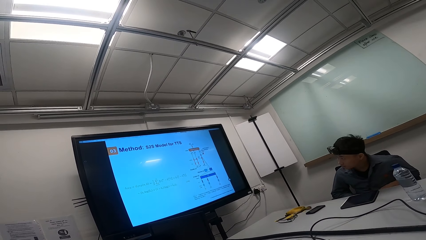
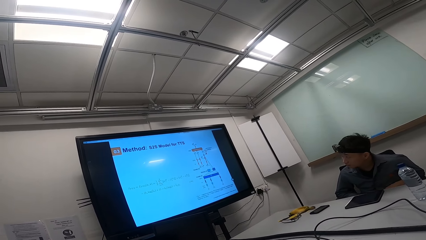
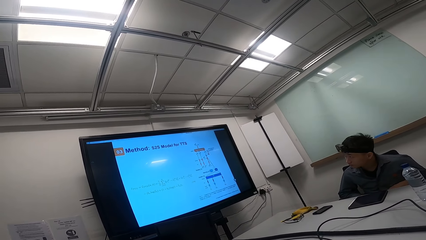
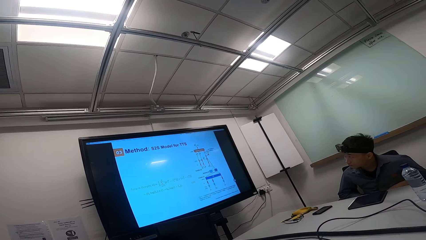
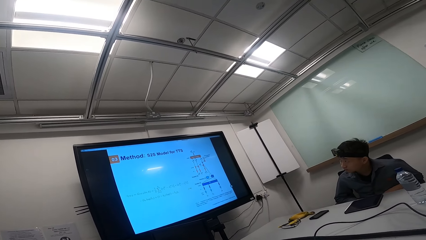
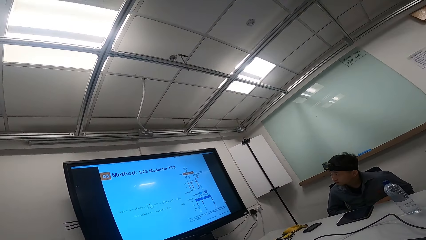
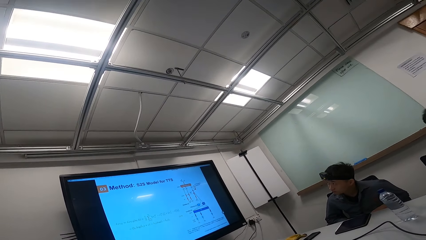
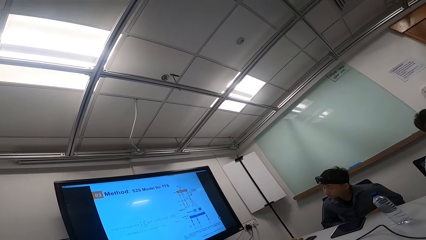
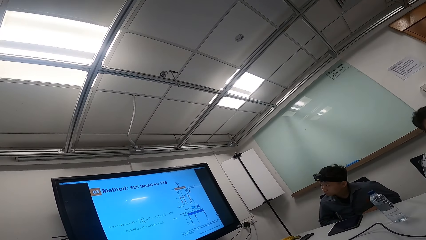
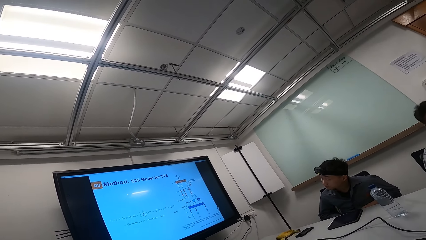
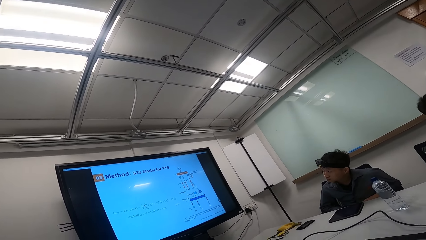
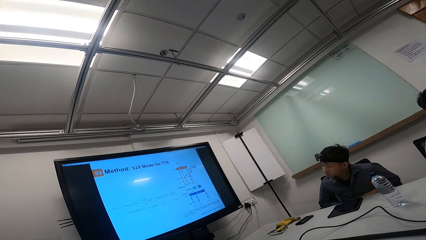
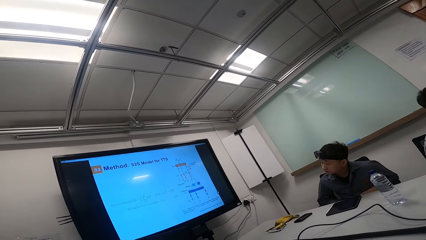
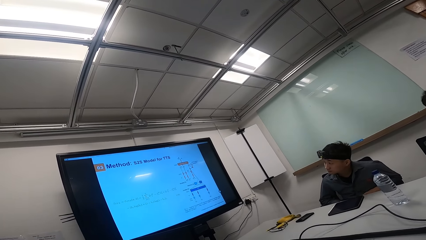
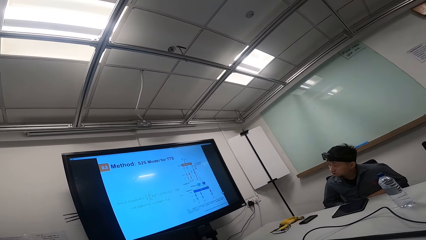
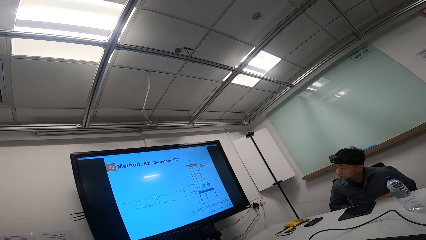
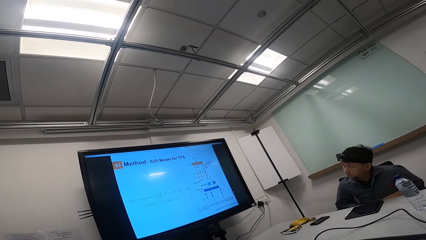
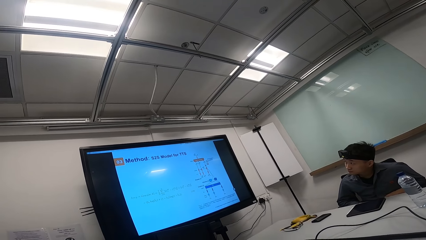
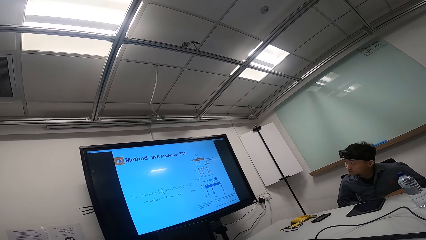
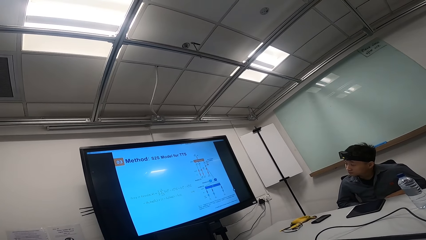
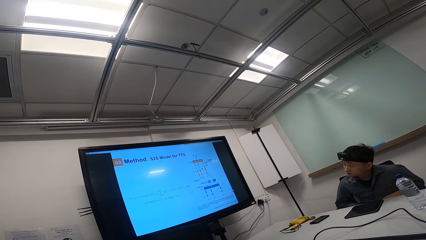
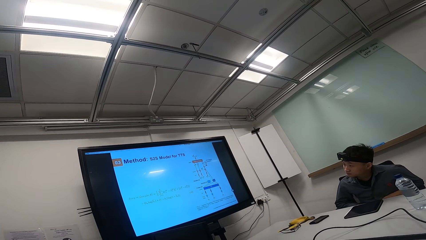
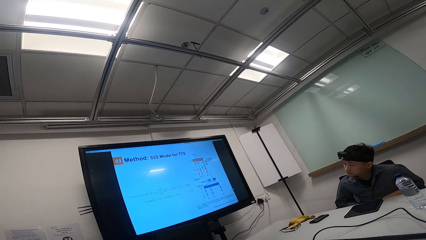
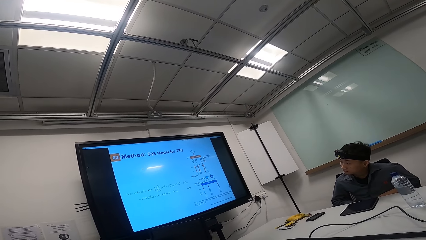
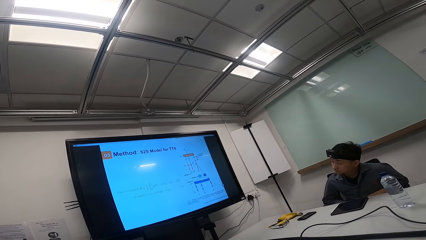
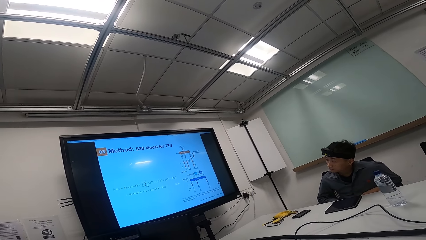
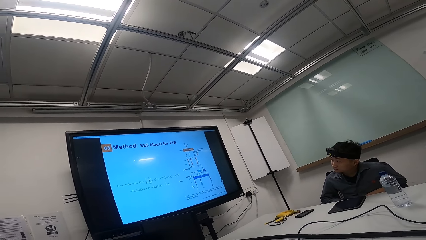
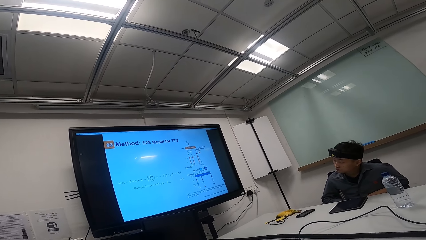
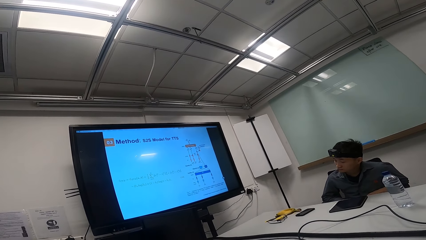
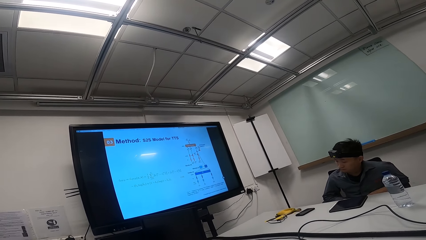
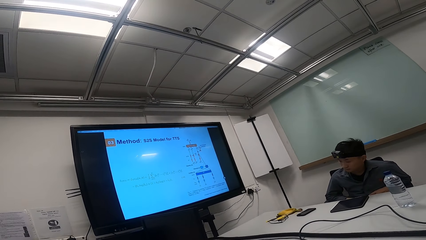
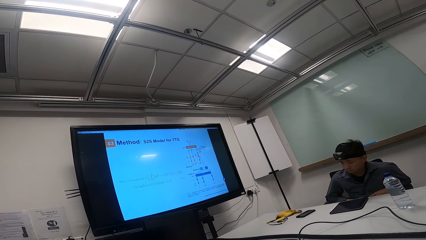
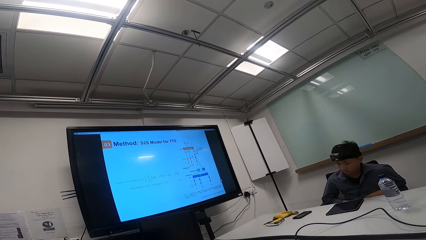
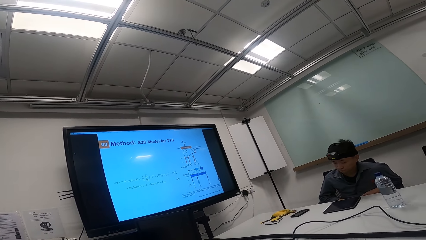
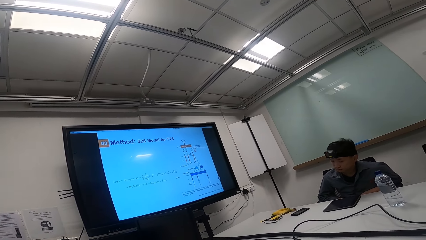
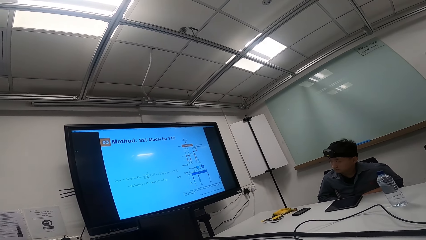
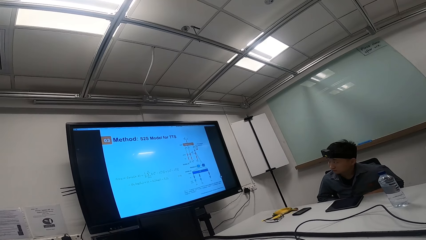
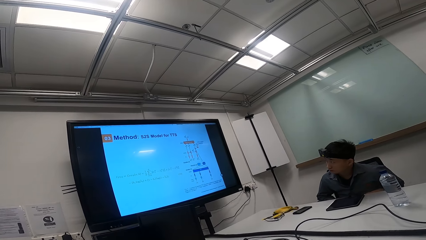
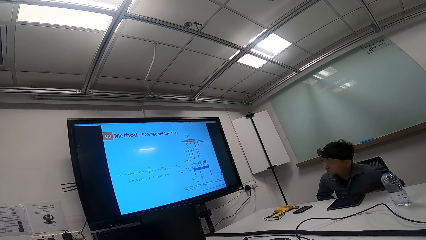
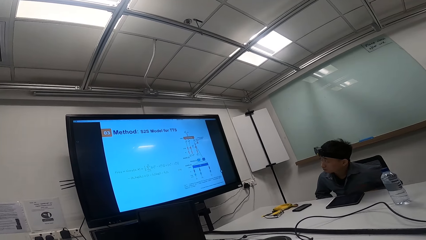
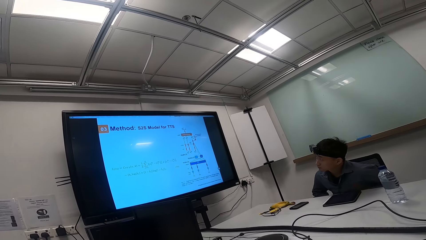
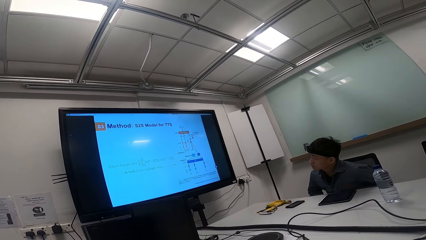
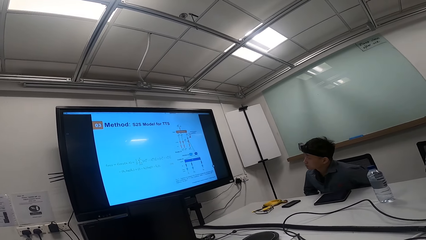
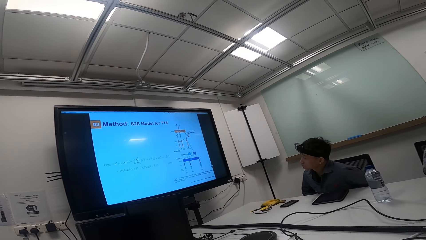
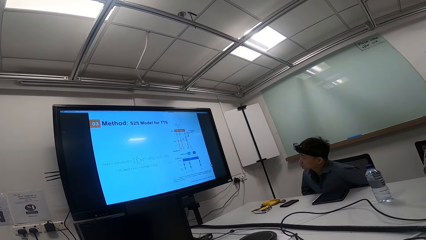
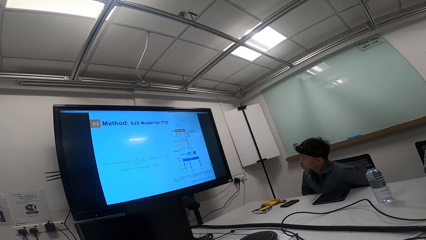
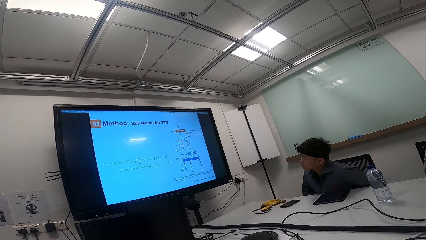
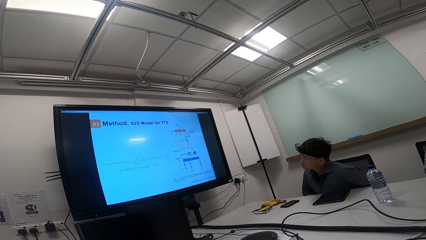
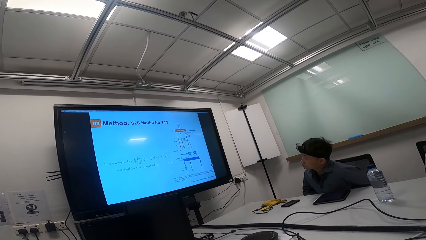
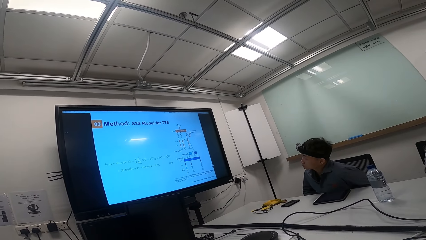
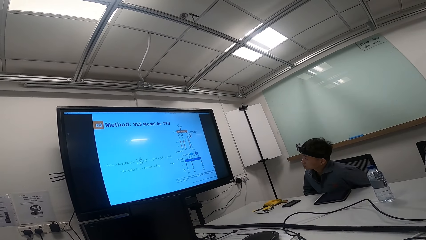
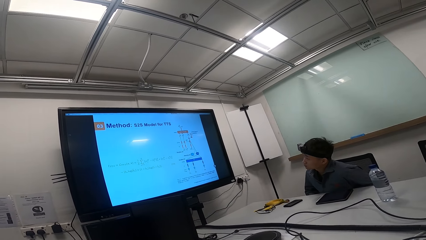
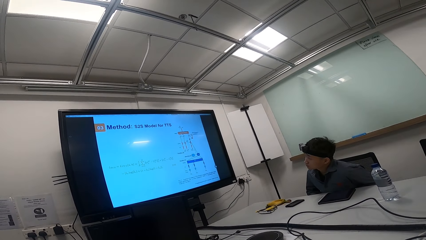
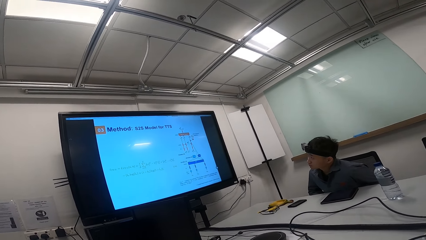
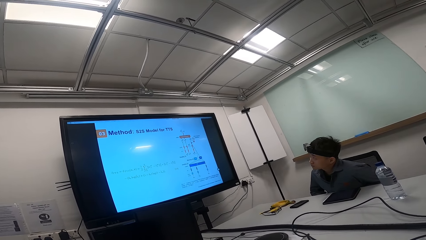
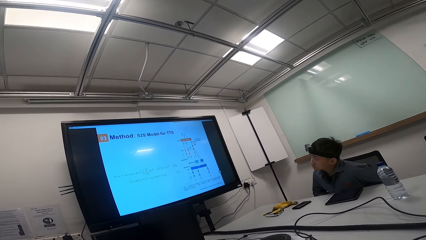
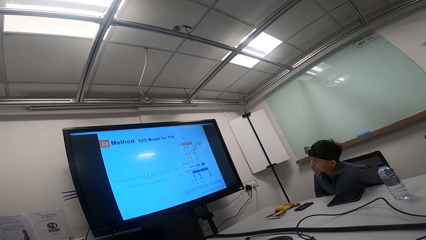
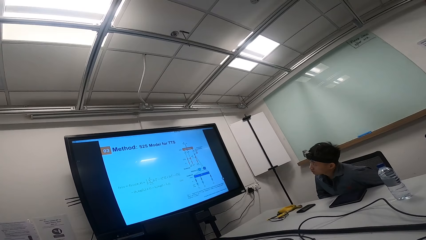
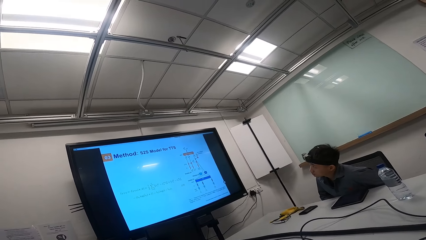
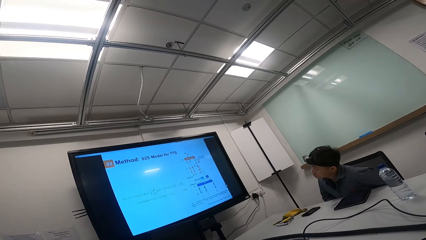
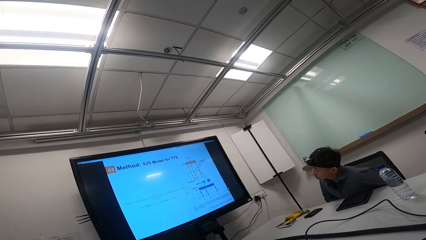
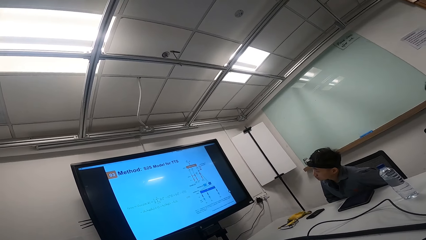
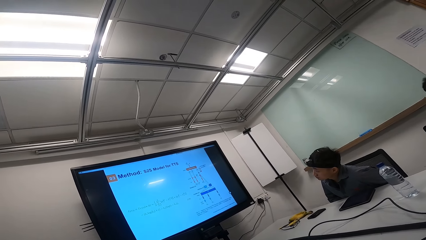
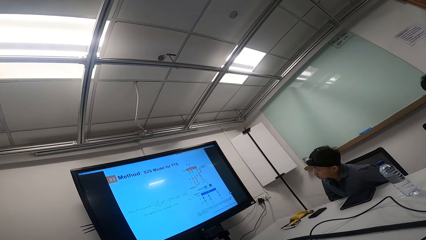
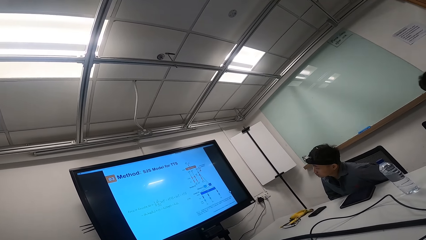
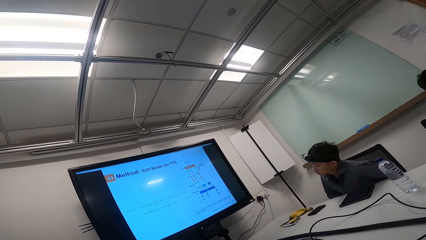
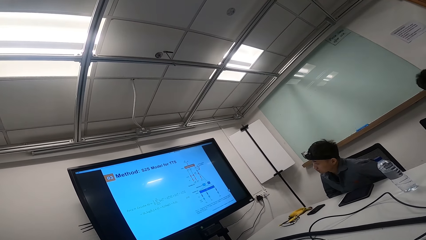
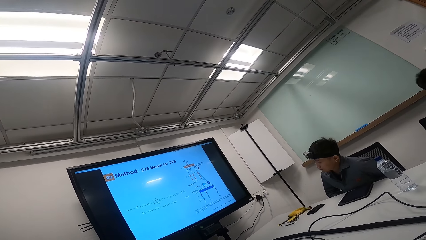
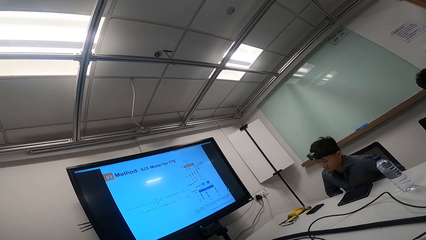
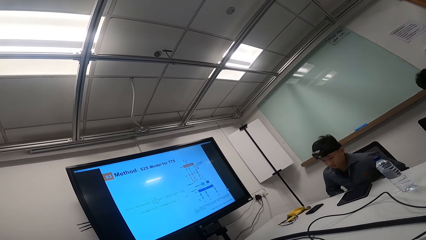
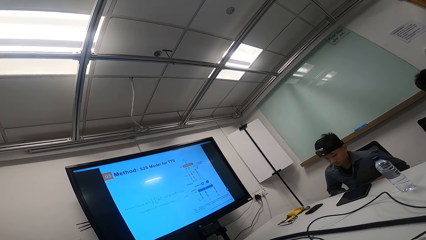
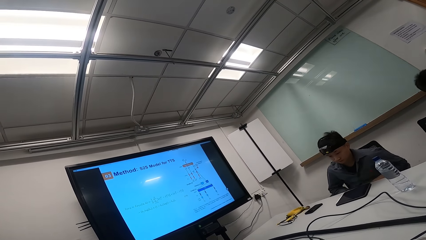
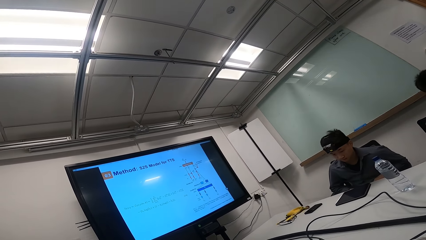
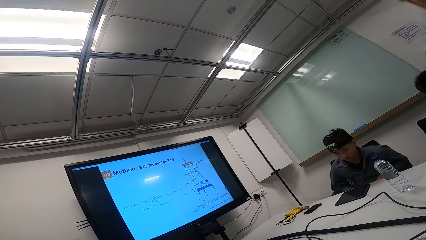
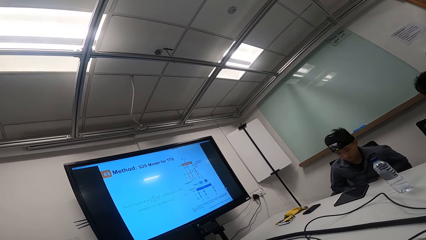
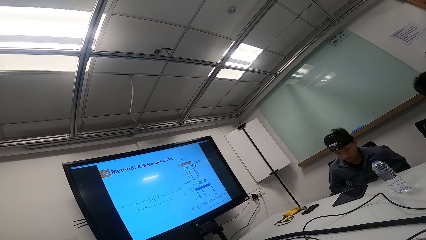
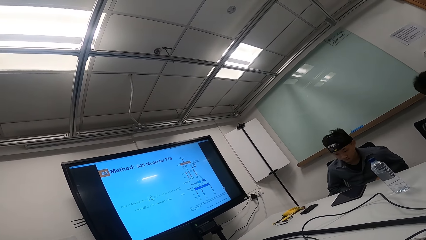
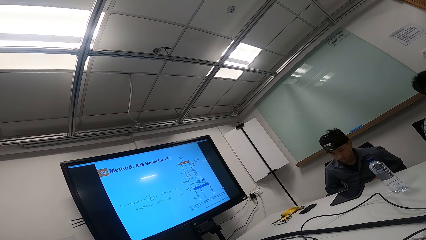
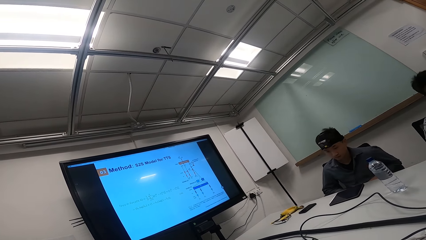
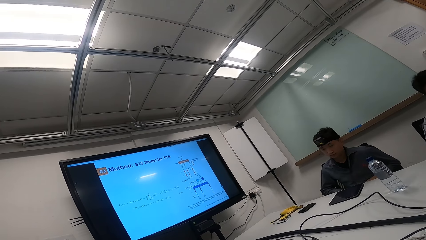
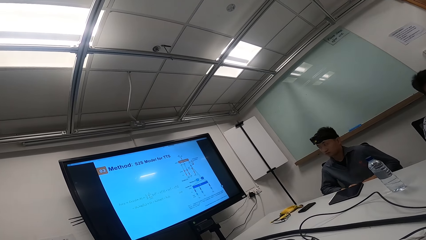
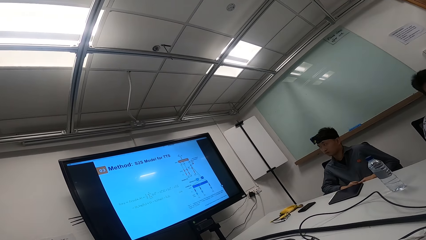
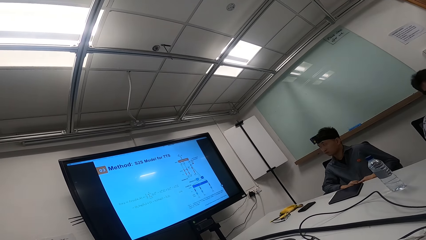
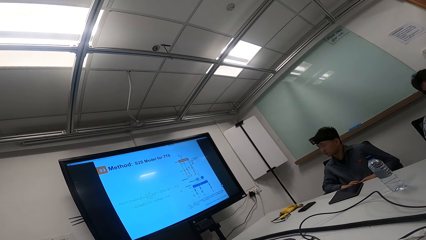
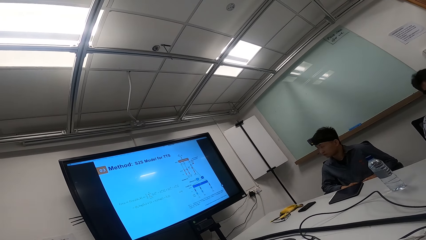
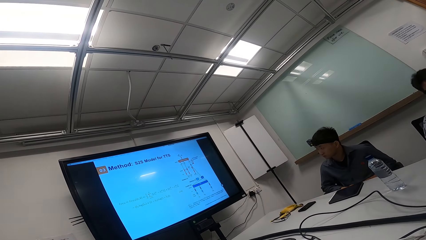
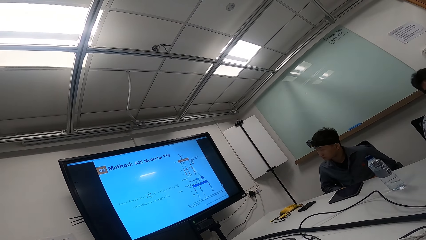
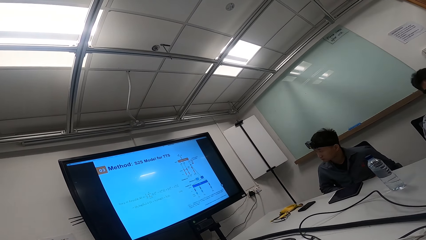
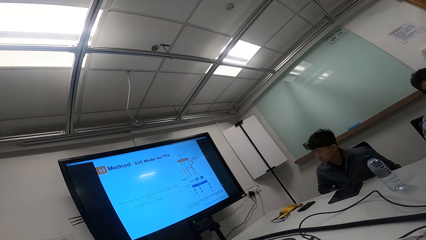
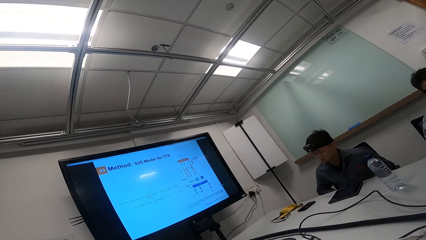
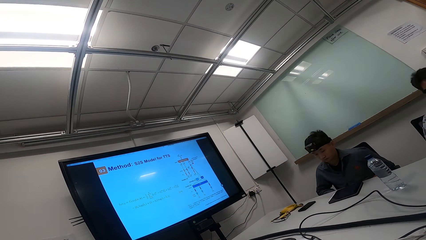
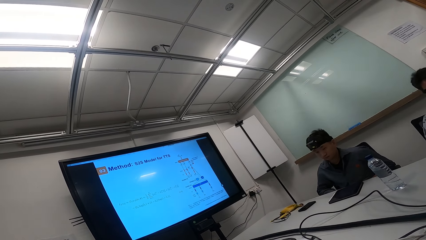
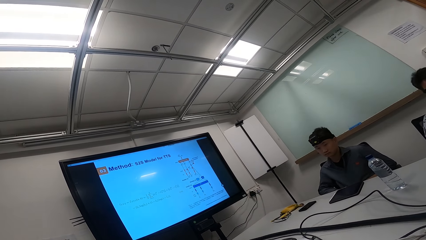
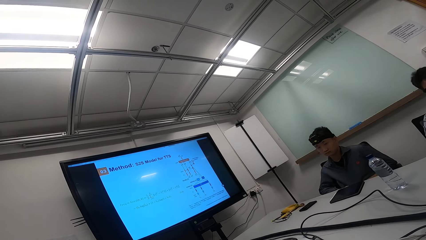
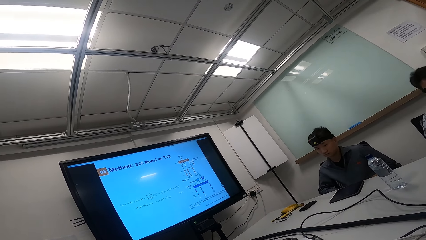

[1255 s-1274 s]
A person looks at the television. The person moves closer to the television. The person looks at the tablet. The person looks down.
